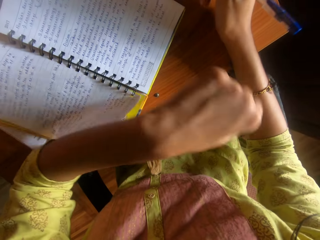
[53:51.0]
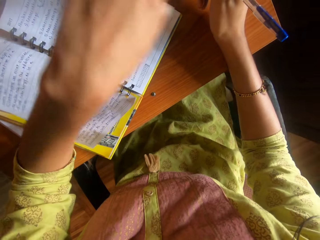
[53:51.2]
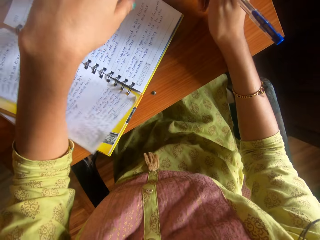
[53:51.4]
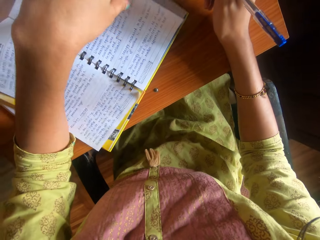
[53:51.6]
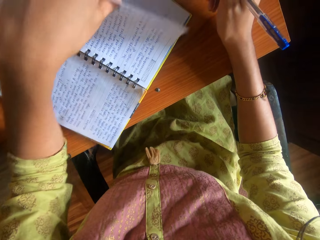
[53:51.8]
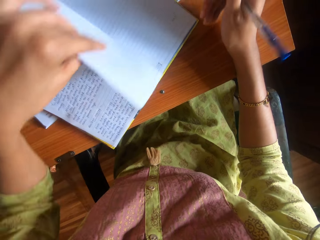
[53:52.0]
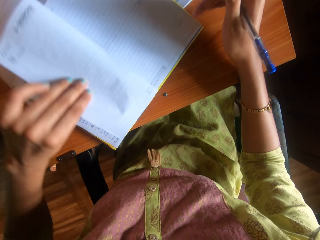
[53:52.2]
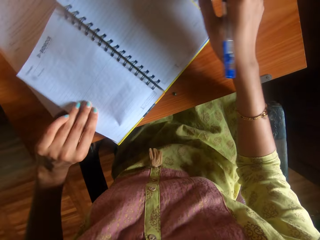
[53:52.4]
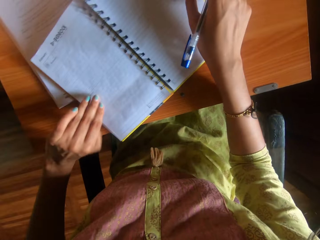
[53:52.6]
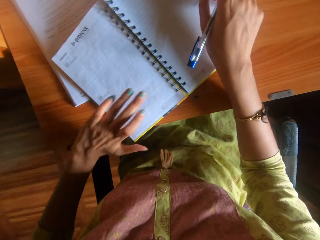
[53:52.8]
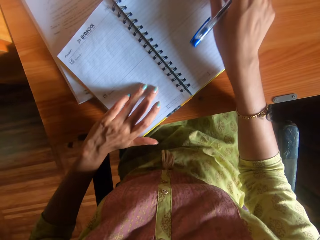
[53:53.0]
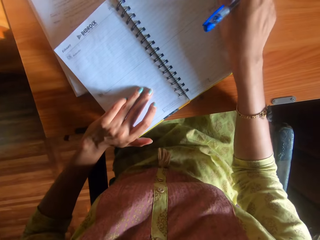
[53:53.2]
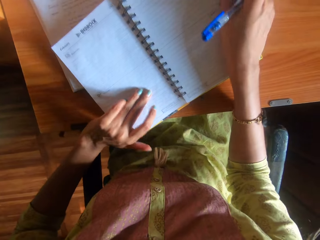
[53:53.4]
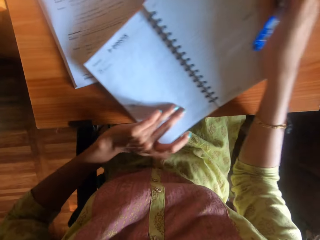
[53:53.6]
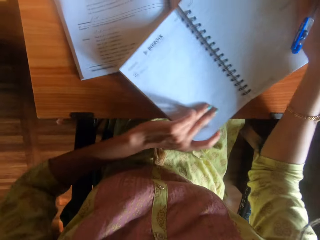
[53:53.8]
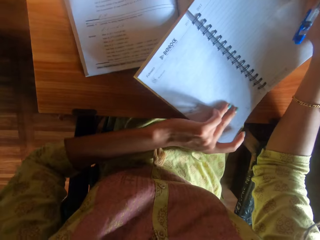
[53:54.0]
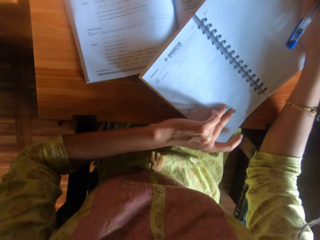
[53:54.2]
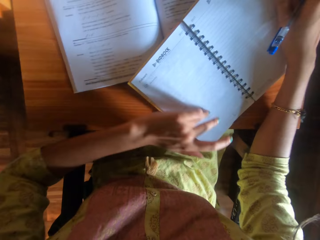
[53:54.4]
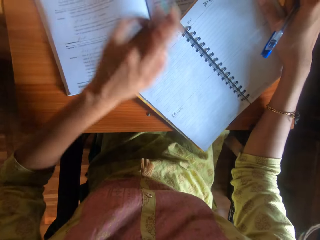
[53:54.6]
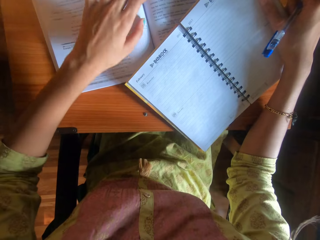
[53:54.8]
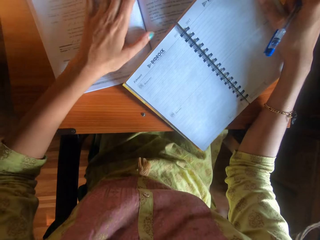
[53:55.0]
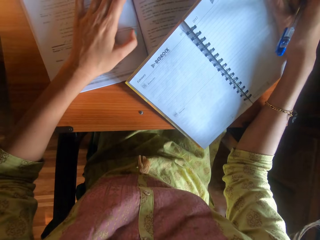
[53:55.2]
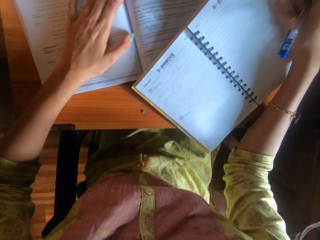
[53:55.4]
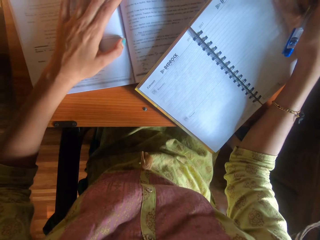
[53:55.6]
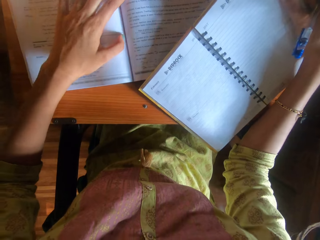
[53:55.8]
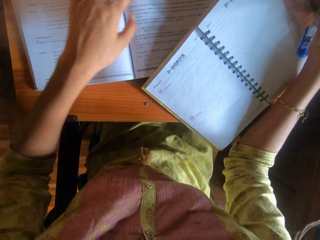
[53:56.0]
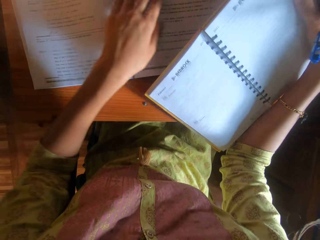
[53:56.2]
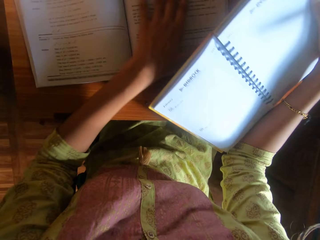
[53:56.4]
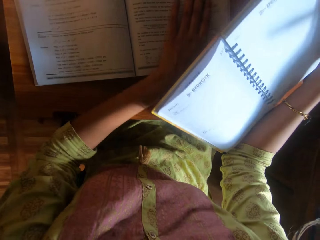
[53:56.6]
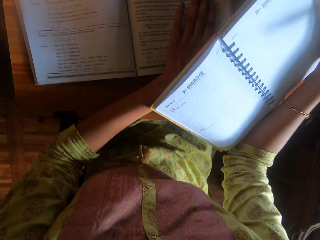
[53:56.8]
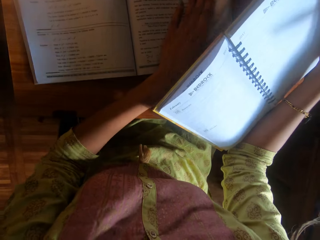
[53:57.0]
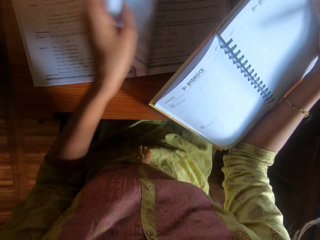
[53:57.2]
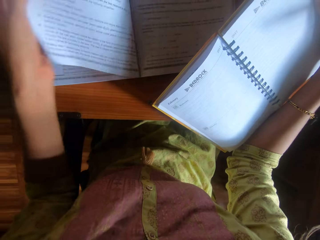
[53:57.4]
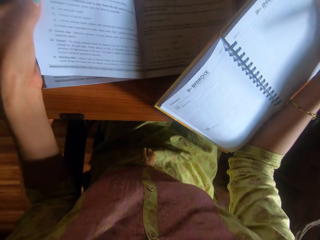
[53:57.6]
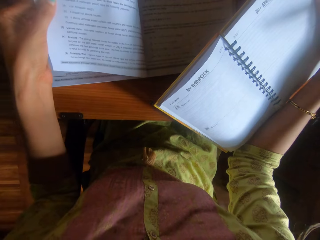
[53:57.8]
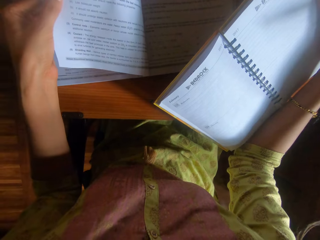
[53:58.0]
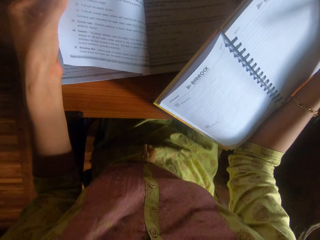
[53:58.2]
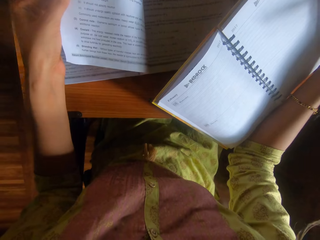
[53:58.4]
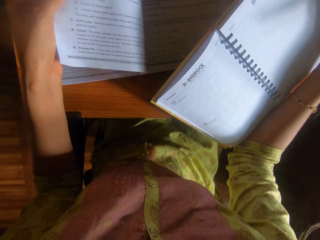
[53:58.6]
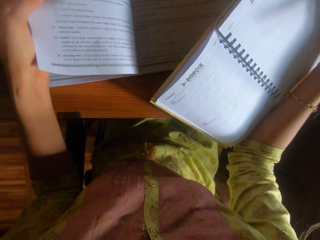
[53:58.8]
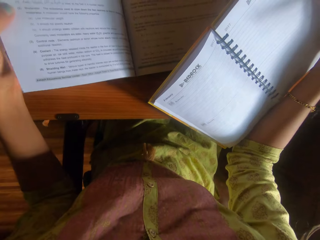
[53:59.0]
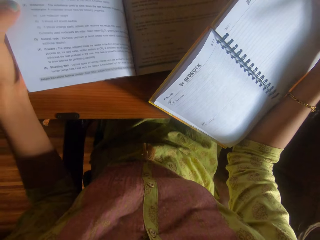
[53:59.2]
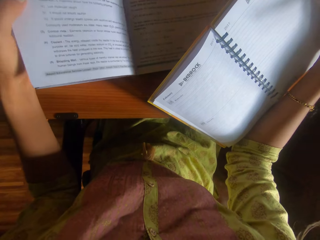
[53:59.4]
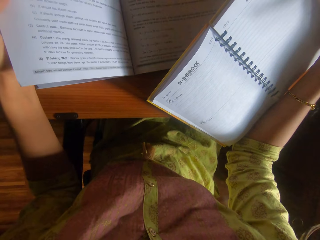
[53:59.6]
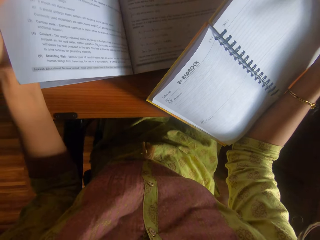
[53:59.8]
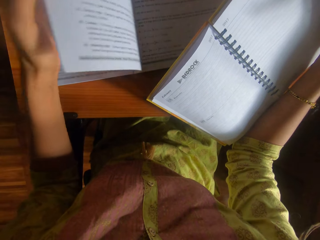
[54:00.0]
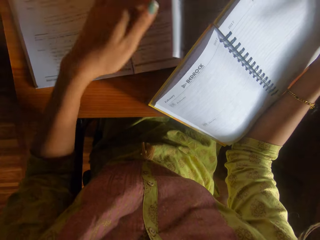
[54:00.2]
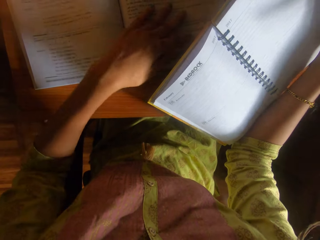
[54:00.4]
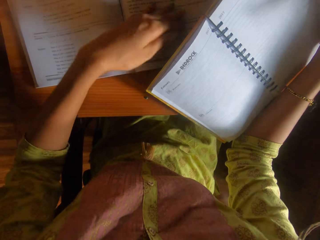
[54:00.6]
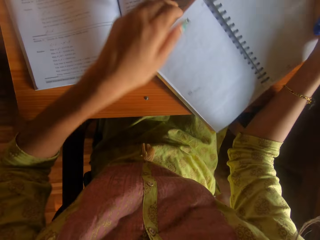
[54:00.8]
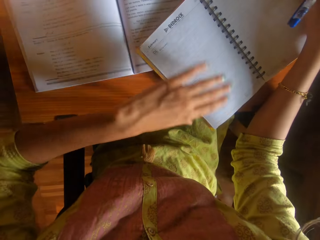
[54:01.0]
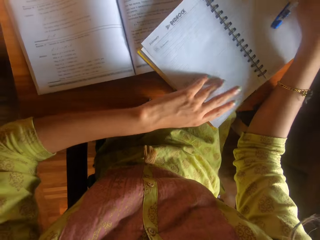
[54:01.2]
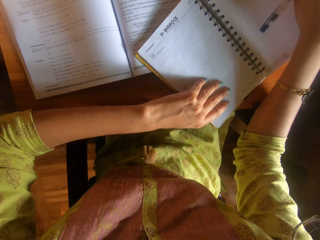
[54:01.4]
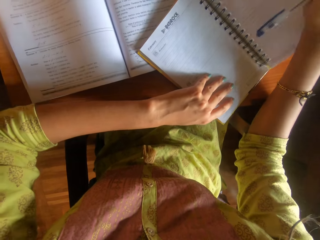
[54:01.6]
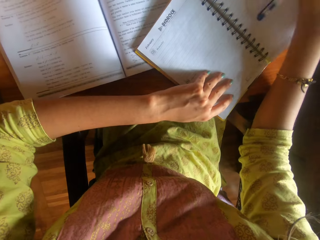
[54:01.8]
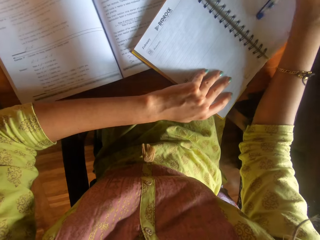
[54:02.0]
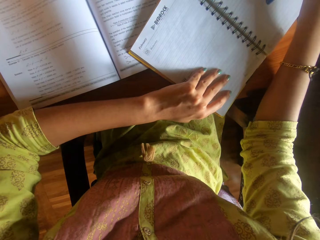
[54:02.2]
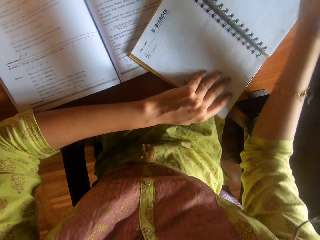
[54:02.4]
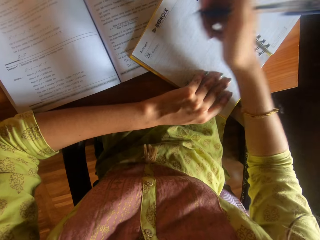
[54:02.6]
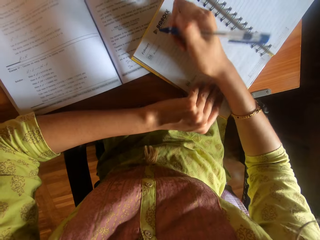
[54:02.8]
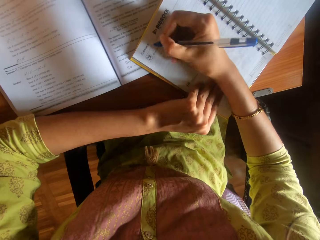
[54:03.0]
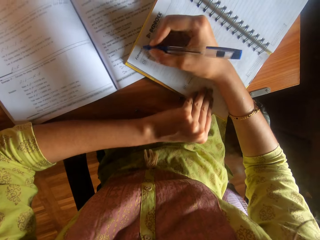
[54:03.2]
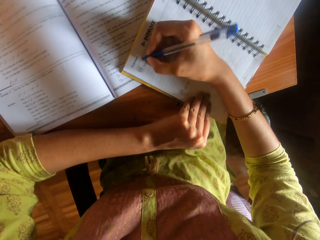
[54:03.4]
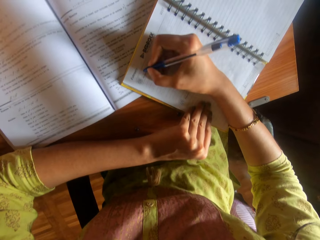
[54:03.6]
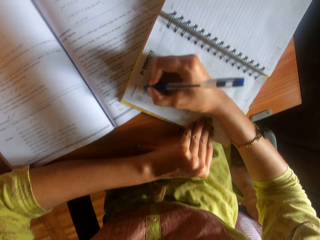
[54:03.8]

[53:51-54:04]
The camera wearer flips a page in the book with her left hand. She holds the book with both hands. She moves the book on the table. She adjusts the book with both hands. She holds the book with her right hand. She adjusts the book on the desk with her left hand. She flips a page in the book on the desk with her left hand. She moves the book page. She holds the book with both hands. She moves the book down. She adjusts the book with both hands. She holds the book with her left hand.

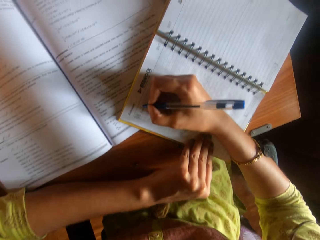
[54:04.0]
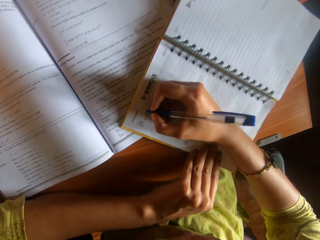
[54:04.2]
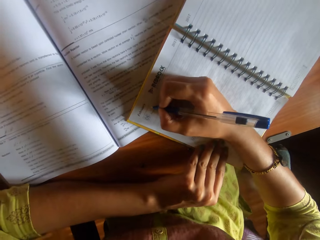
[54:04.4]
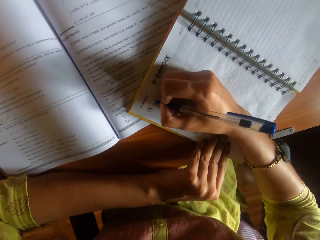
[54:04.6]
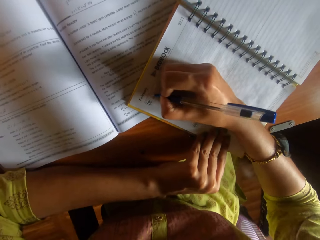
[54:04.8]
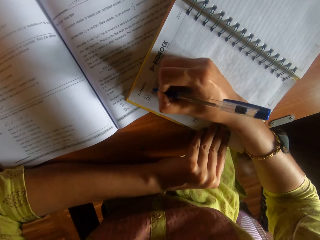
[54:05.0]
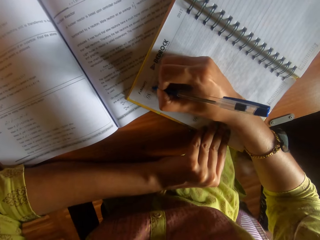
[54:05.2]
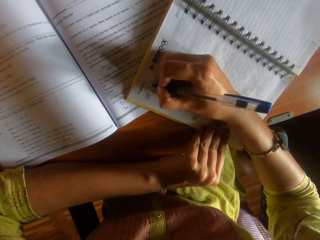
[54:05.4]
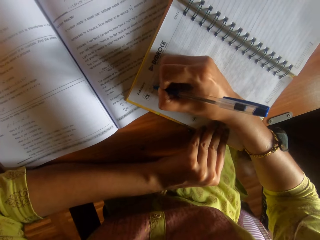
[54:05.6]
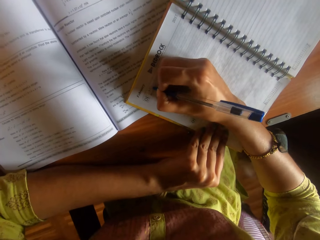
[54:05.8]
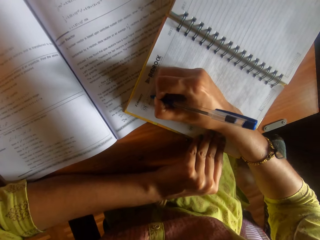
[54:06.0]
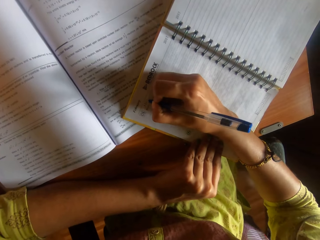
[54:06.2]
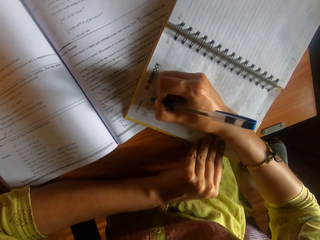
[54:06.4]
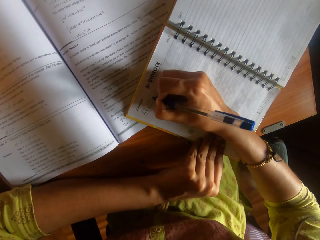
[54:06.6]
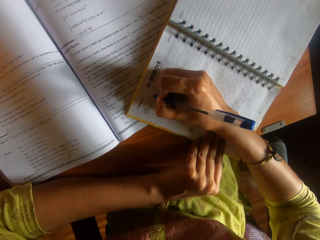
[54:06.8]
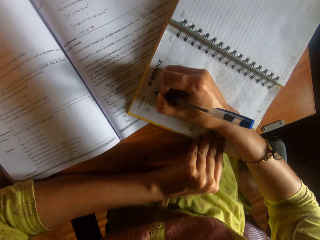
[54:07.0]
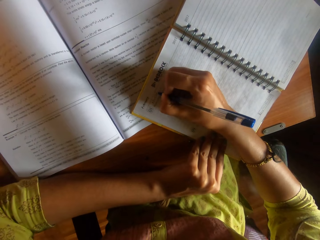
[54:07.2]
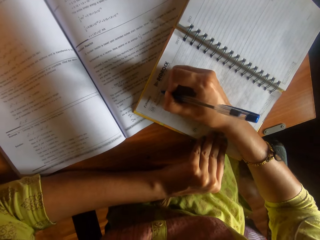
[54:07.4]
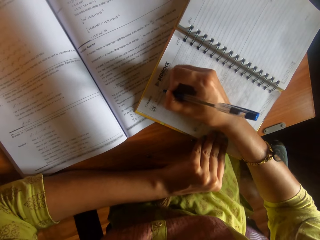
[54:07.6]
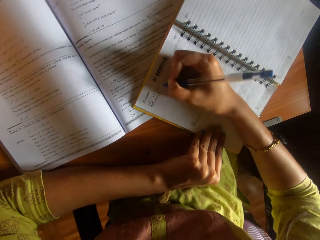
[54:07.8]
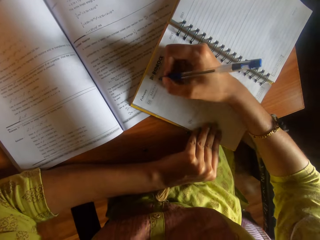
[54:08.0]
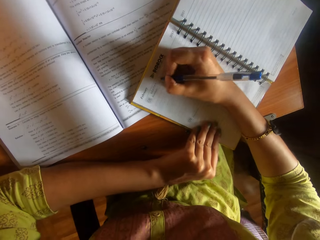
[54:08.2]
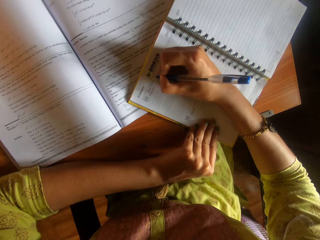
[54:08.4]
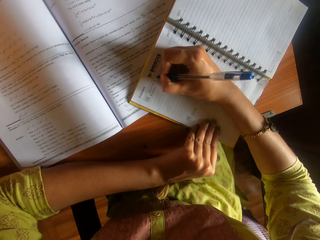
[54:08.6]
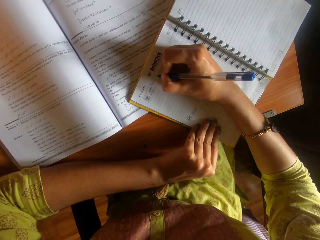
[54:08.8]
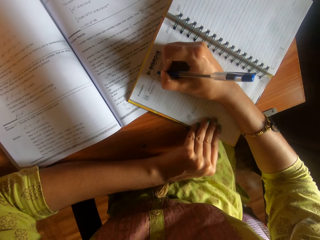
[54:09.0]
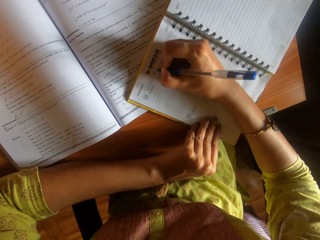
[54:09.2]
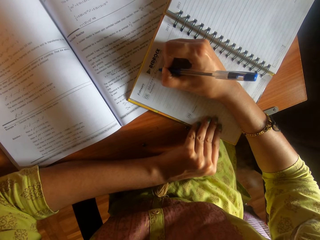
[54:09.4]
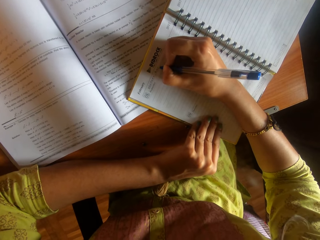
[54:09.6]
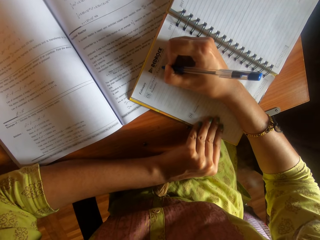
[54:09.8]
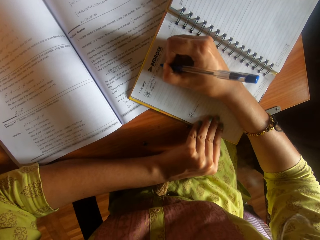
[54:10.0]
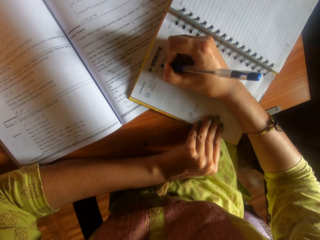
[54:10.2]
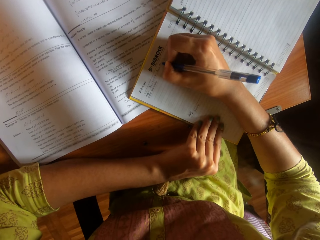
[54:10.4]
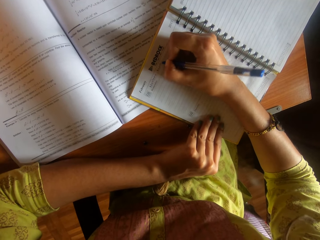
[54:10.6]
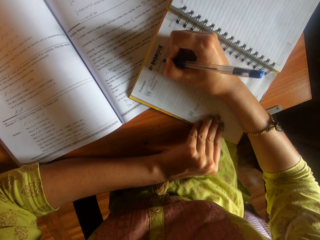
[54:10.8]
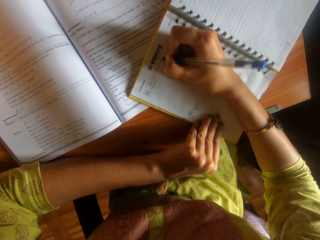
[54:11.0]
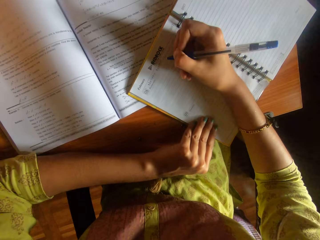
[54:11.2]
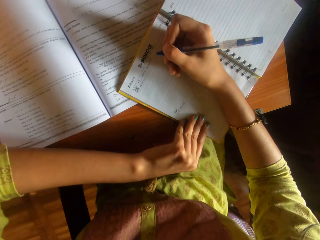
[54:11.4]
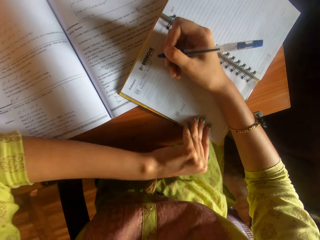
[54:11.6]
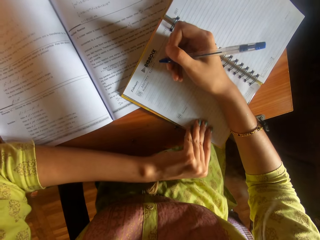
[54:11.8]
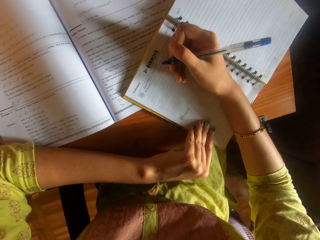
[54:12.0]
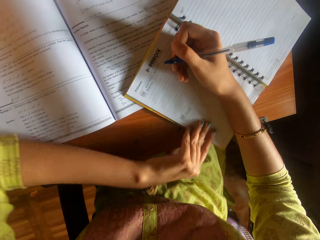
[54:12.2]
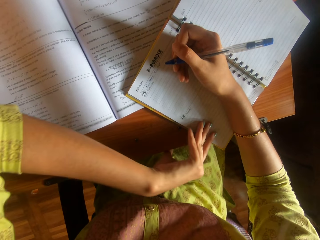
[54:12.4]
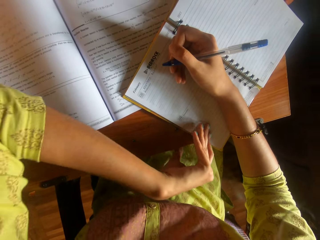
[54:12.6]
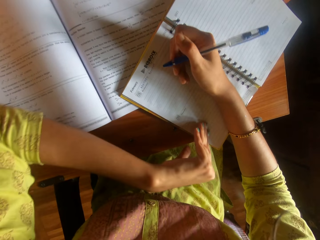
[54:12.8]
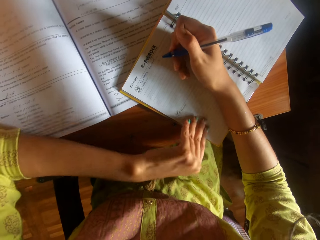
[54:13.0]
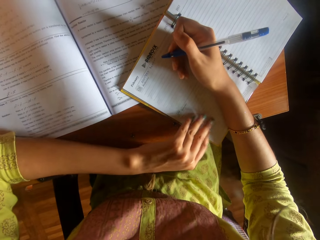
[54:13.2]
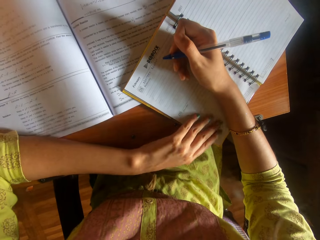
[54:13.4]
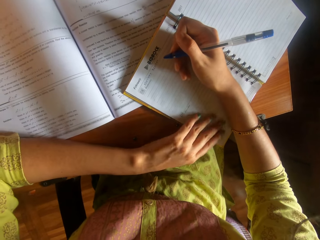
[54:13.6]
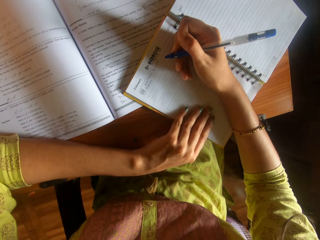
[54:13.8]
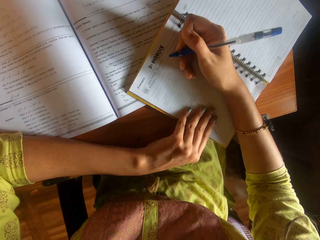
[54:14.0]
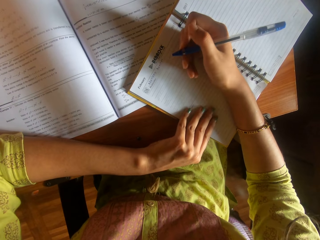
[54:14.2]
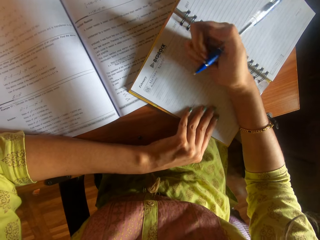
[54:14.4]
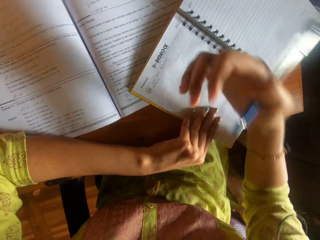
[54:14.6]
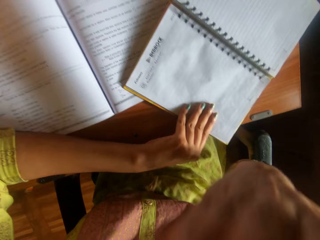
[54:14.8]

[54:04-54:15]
The camera wearer writes on the book with the pen in her right hand. She moves the left hand on the book.
